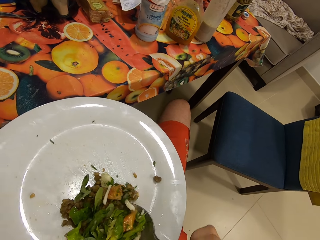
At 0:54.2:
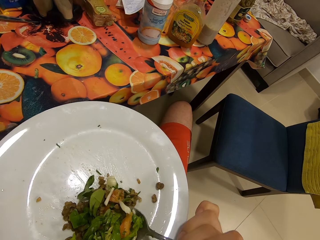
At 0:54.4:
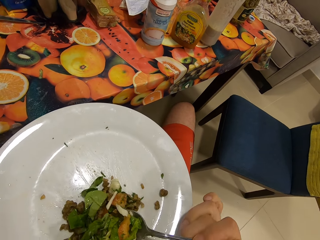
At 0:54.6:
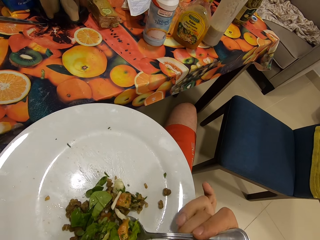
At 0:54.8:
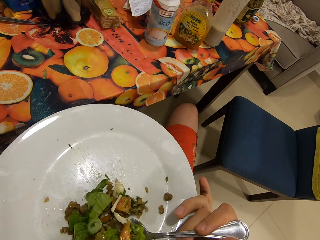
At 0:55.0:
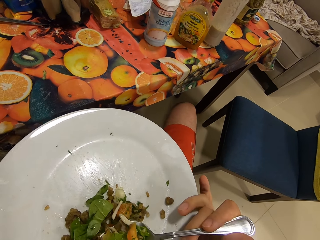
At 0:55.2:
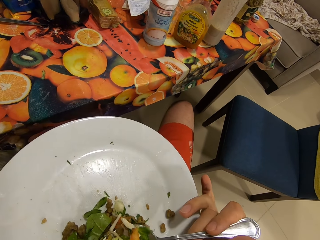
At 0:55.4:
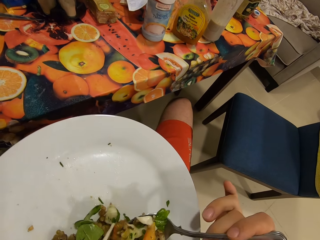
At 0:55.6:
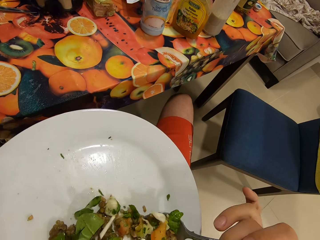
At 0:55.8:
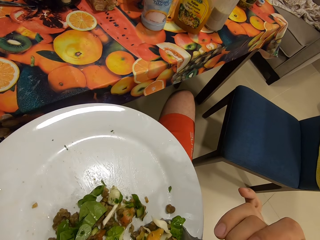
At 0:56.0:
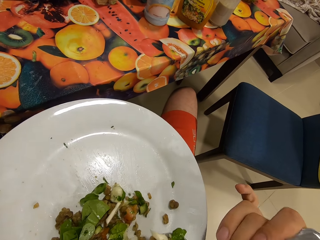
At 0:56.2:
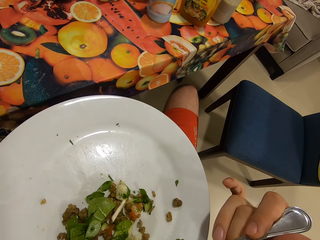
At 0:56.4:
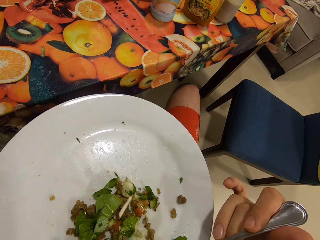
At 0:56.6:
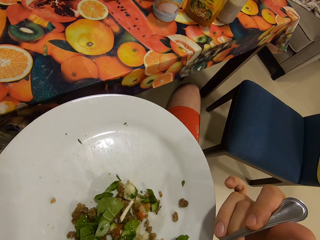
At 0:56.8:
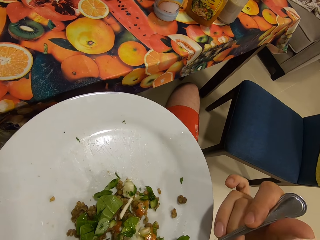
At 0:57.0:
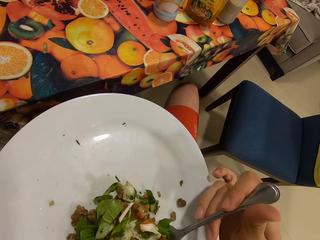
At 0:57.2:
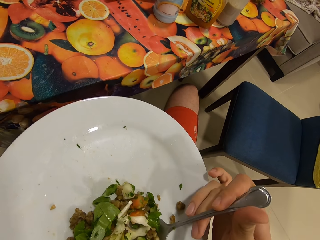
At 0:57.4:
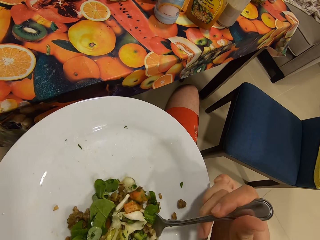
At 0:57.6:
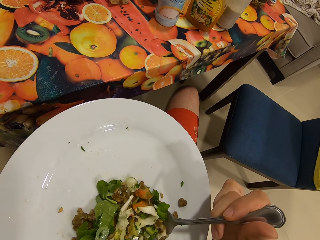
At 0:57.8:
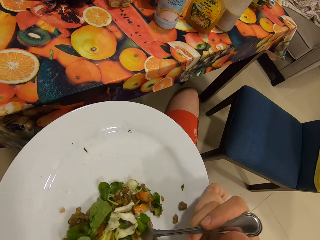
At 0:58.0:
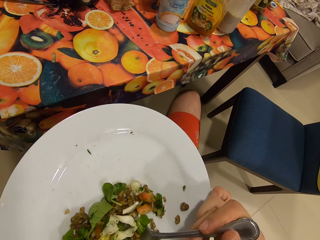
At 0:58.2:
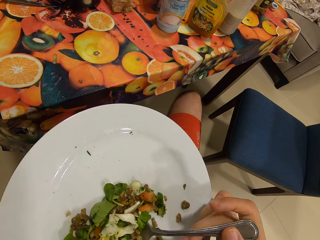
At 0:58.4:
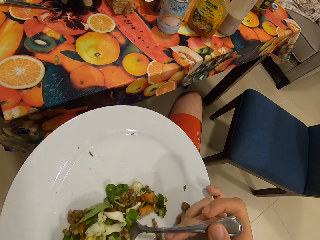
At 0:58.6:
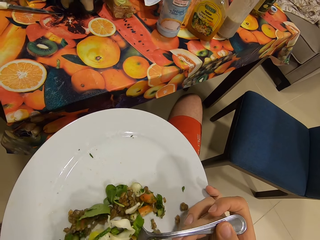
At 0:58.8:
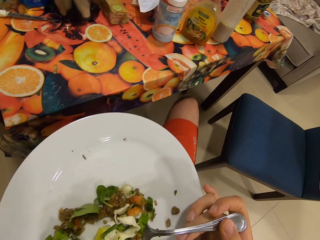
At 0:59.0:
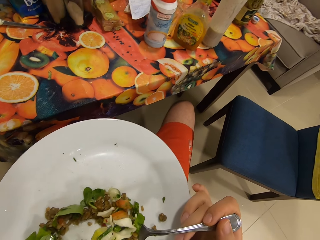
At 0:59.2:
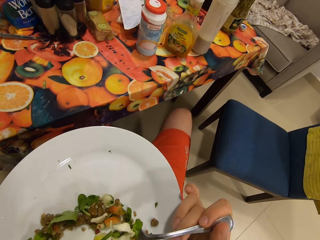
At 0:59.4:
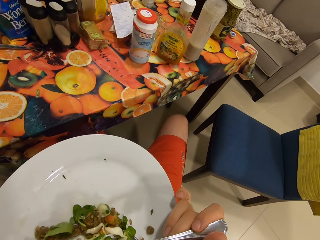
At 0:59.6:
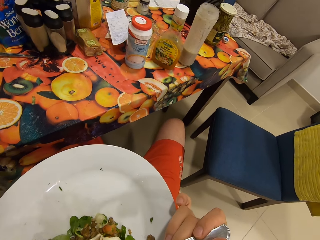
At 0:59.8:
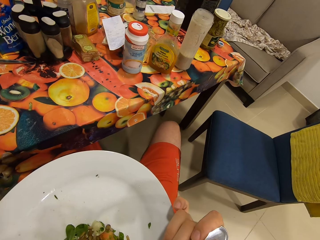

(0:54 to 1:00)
The camera wearer scoops food.

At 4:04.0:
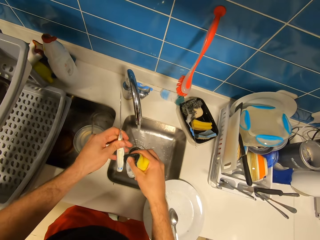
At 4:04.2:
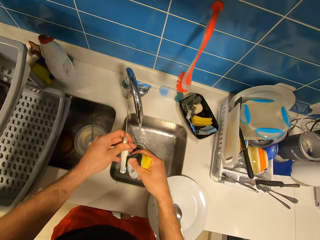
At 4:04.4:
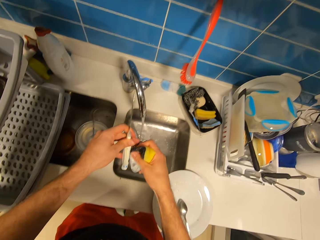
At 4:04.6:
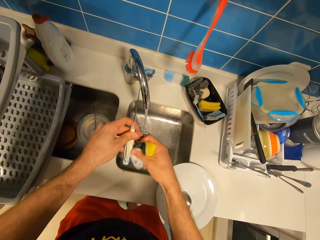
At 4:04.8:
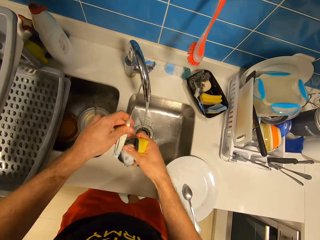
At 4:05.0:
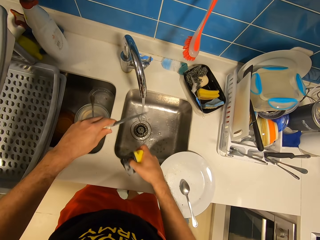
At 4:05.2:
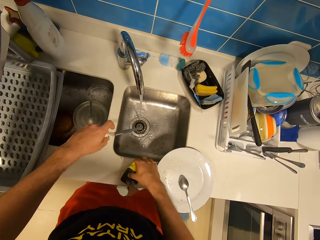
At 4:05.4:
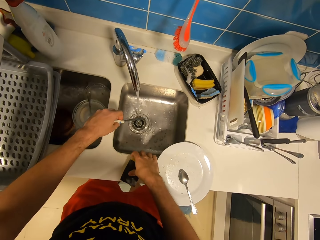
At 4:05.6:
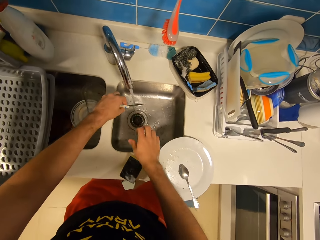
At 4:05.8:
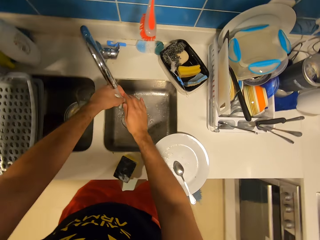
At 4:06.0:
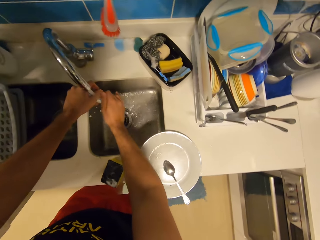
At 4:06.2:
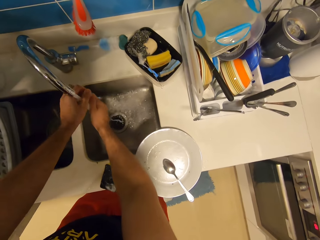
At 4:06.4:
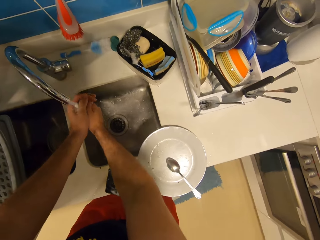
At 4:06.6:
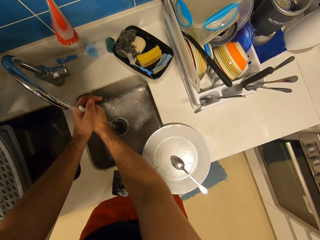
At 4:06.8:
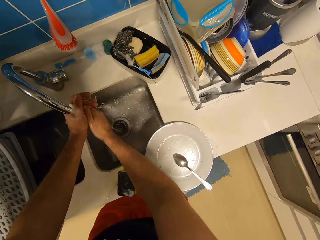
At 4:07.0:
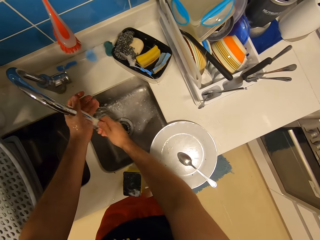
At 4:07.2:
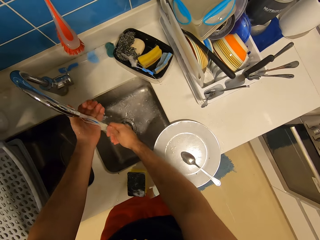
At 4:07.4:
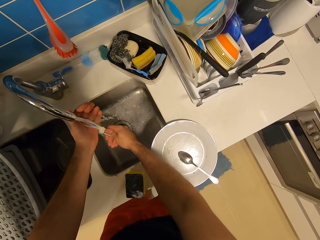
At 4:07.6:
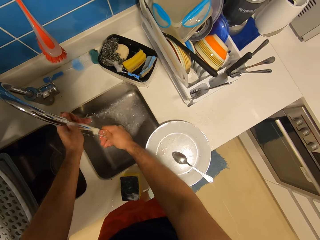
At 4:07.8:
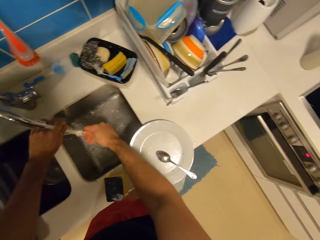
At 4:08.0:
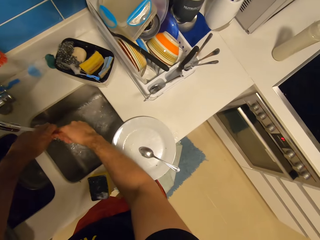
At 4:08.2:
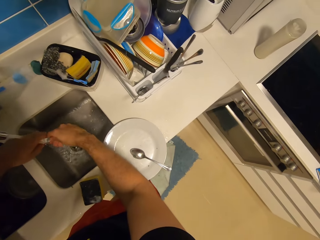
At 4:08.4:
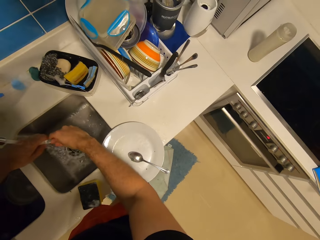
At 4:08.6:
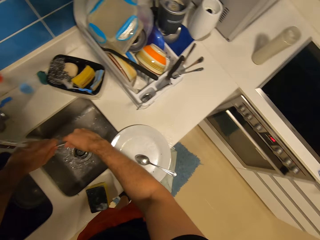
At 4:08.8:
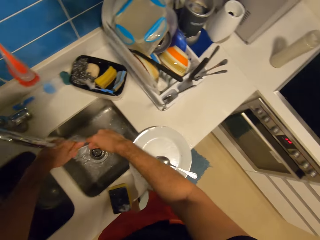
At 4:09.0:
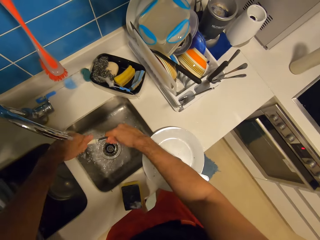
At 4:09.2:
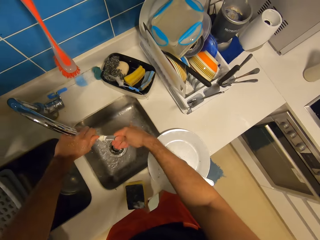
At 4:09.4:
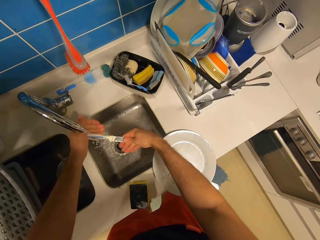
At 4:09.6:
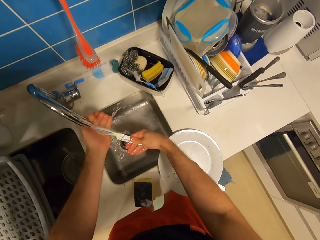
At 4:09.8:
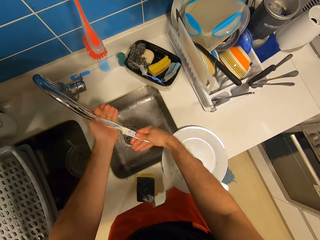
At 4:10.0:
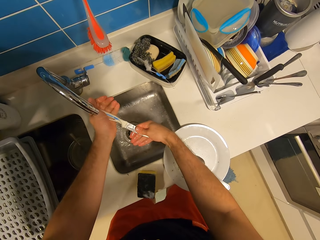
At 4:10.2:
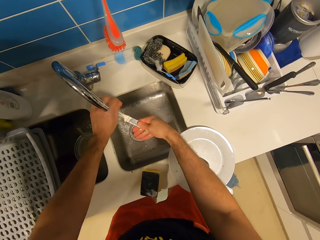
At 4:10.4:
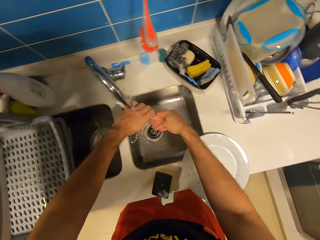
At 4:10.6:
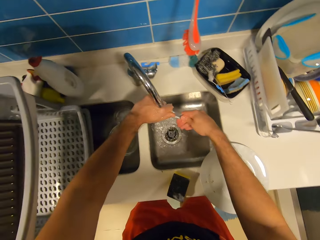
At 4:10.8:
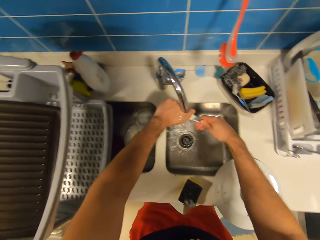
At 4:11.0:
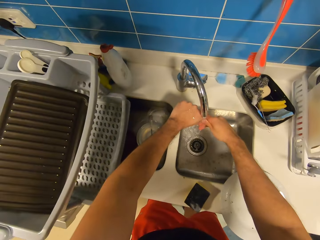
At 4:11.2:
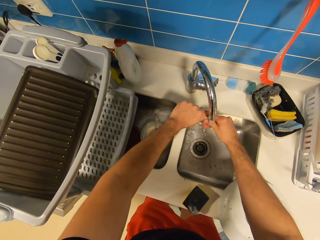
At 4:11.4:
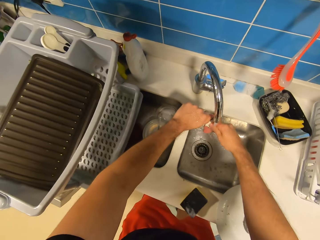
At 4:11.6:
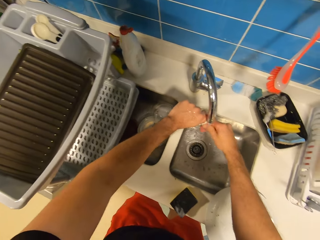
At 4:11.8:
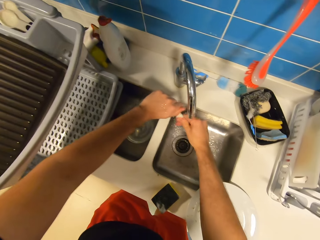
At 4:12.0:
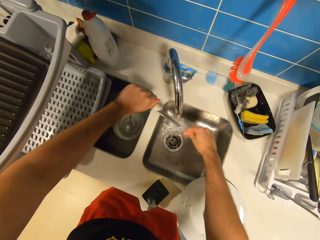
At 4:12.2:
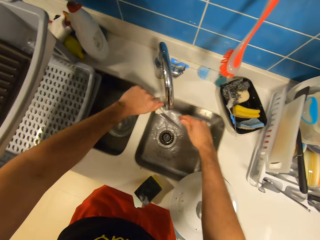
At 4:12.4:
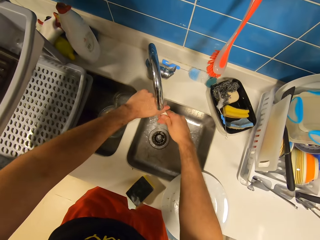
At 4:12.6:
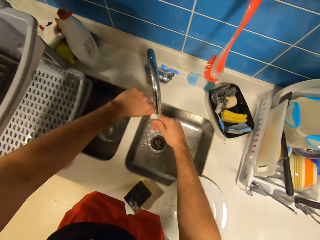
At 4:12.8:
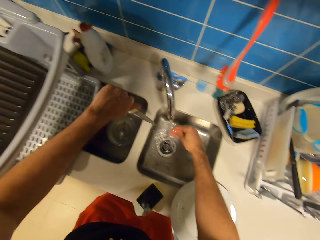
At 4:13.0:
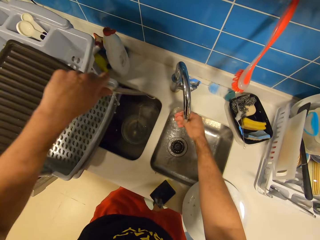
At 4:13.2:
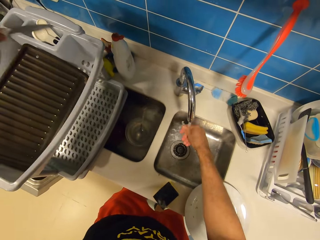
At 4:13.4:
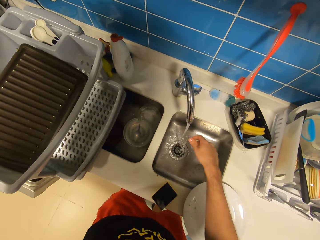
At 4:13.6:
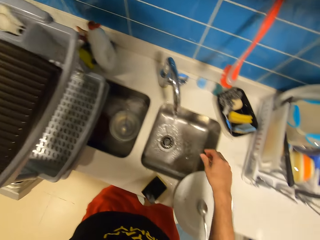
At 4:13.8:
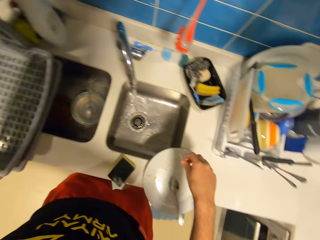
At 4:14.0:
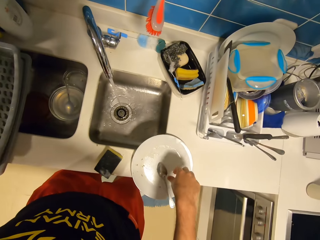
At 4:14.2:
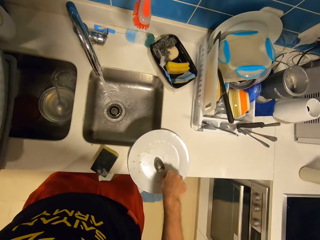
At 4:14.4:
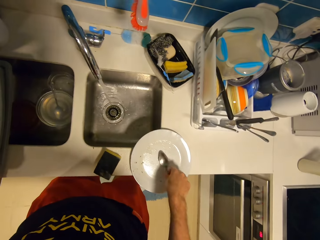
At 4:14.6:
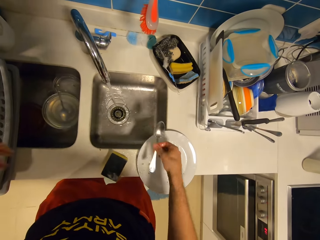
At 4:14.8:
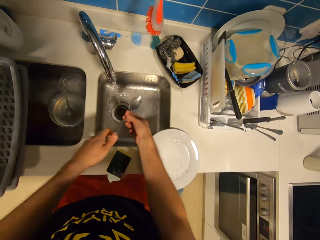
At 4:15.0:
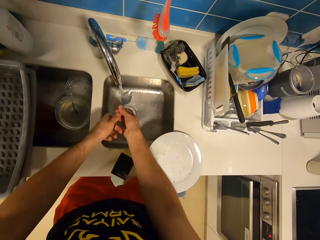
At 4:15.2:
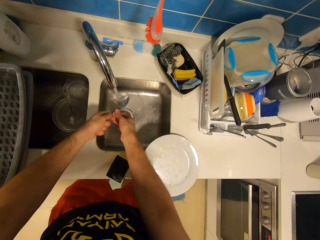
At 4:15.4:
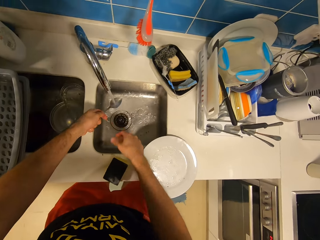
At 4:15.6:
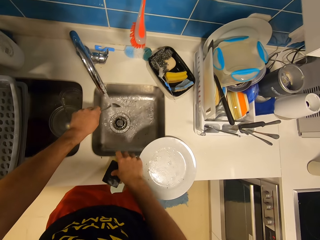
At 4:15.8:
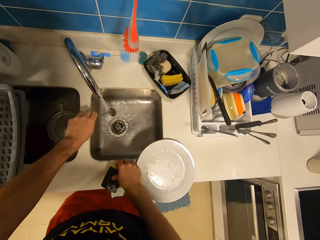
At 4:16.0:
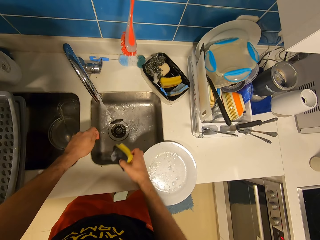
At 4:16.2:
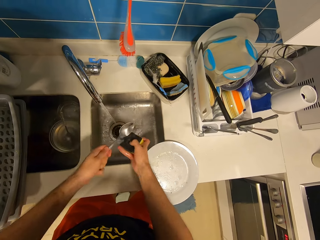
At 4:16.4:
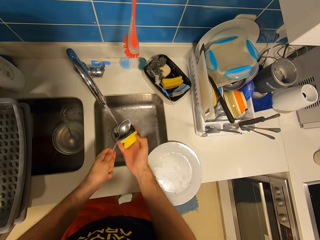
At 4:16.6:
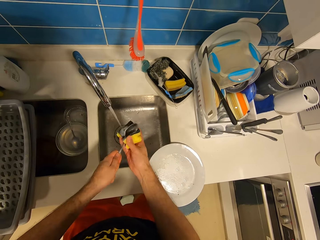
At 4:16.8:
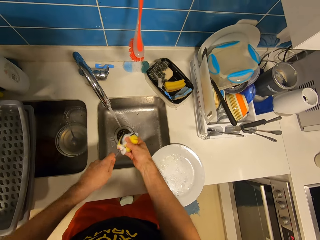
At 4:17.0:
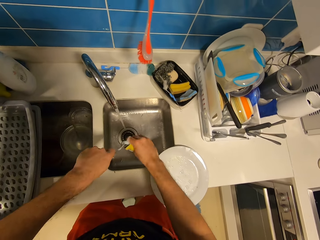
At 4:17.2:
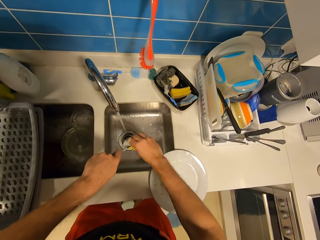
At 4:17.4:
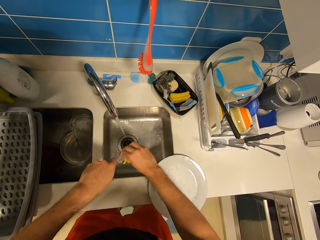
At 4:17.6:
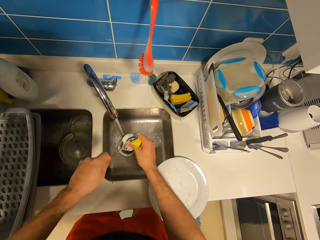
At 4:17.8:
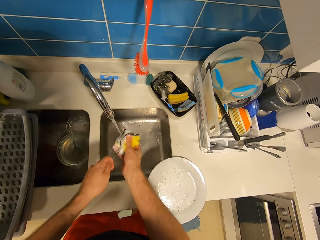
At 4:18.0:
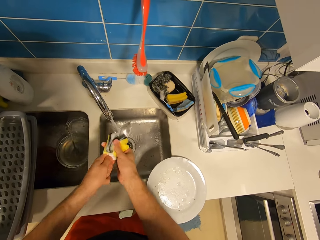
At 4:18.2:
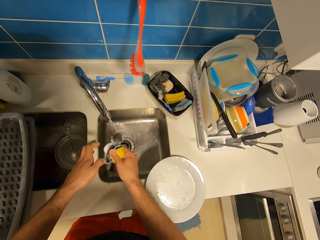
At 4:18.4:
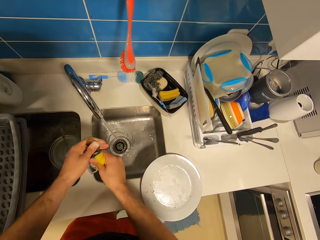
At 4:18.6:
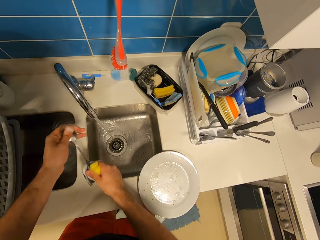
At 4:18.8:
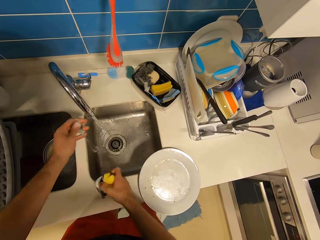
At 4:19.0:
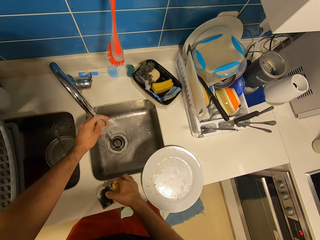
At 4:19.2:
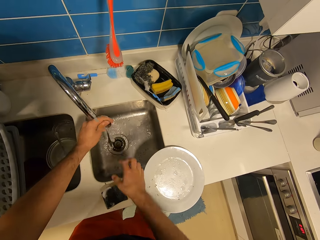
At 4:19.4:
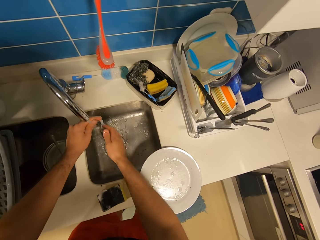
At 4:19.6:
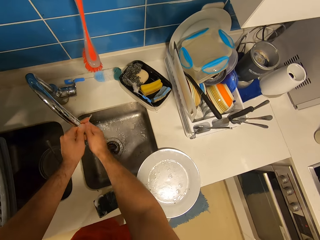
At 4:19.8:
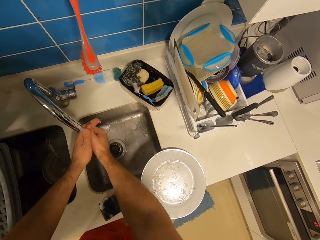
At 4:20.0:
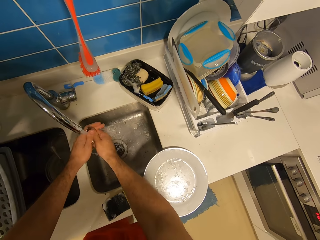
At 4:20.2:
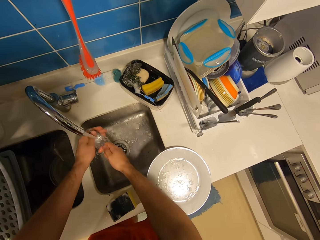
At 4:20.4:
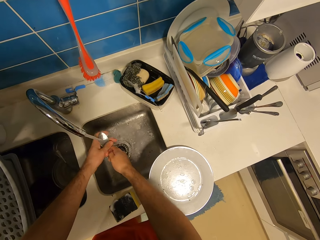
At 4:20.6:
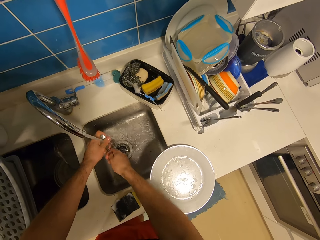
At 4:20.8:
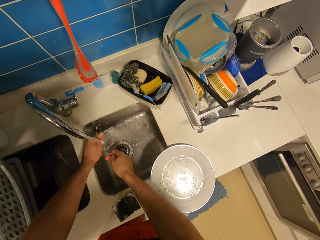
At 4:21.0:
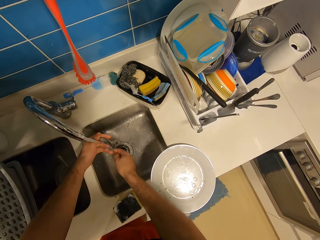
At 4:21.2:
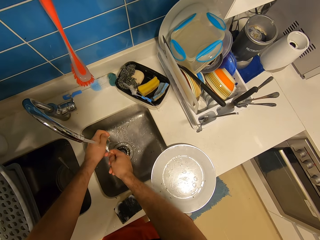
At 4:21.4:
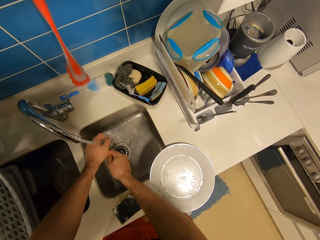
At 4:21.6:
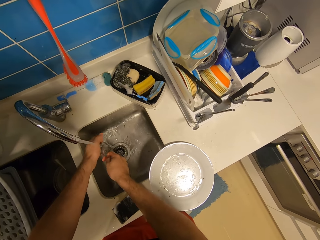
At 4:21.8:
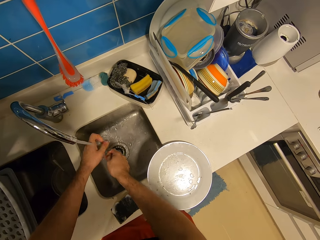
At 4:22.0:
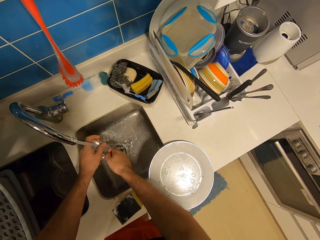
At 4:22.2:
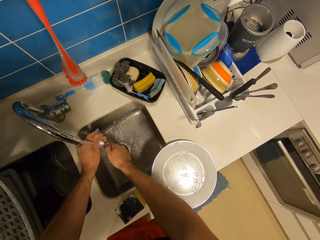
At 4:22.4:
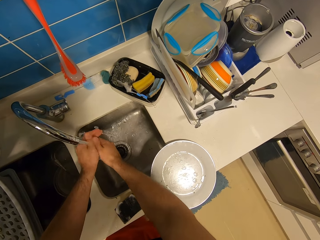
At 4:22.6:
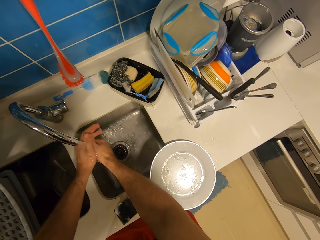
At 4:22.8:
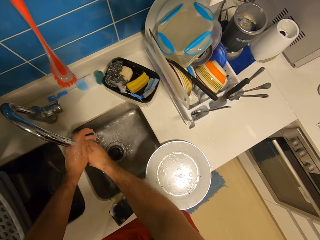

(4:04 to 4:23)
The camera wearer rinses the knife under the tap with both hands. He places his right hand under the tap. He places the knife in his left hand in the rack. He picks up the spoon on the plate with his right hand. He rinses the spoon under the tap with both hands. He picks up the cleaning sponge from the kitchen slab with his right hand. He washes the spoon with the sponge in his right hand. He rinses the spoon under the tap with both hands. He puts the cleaning sponge on the sink area.
